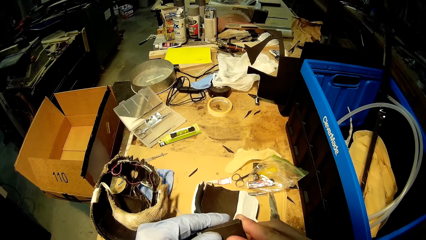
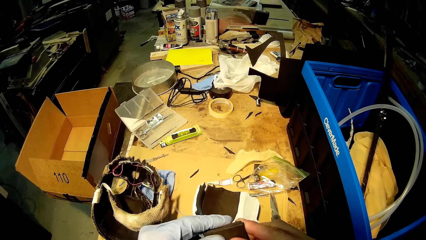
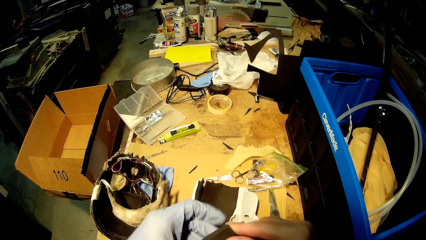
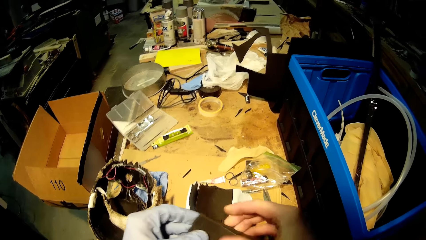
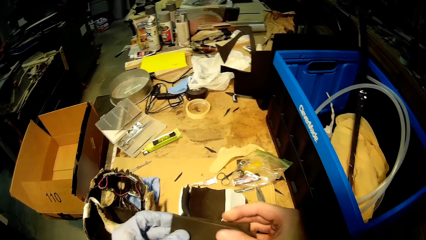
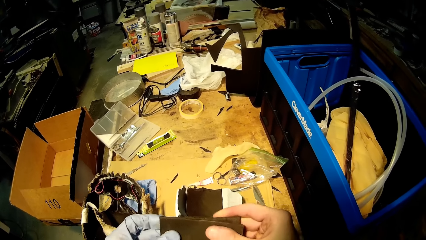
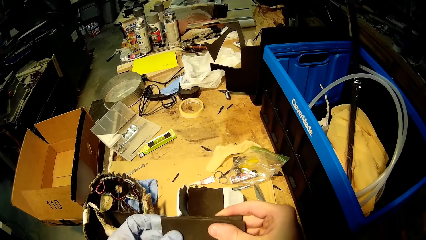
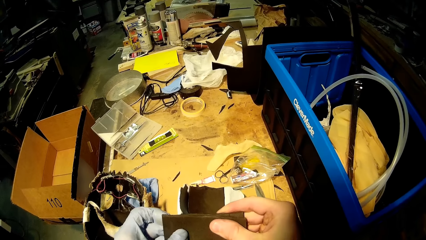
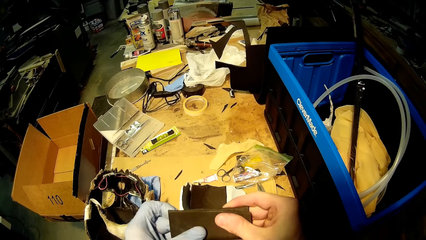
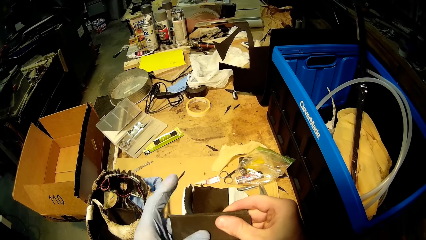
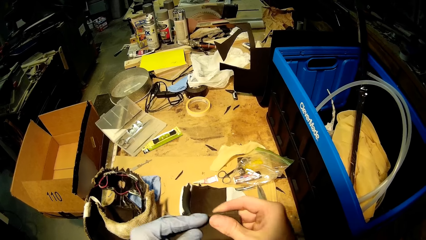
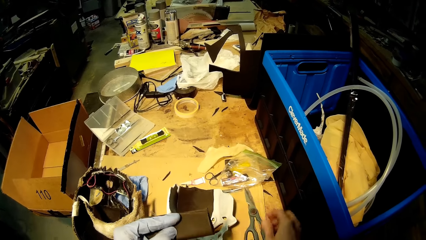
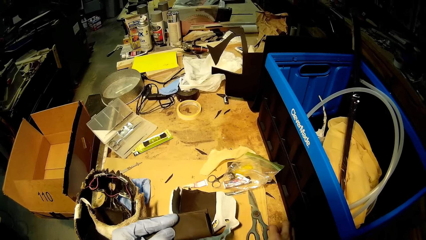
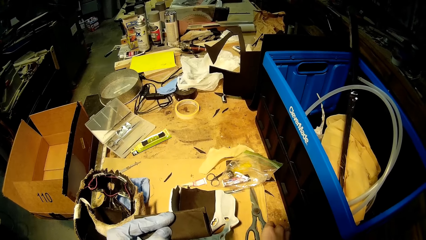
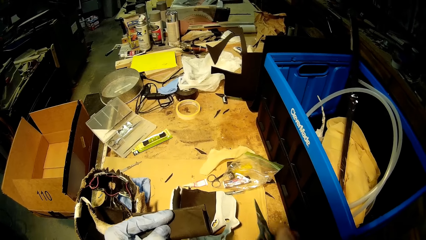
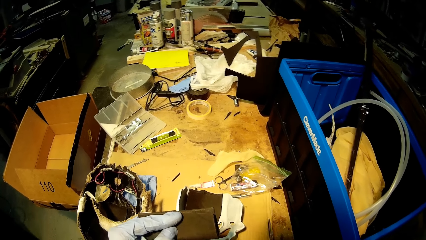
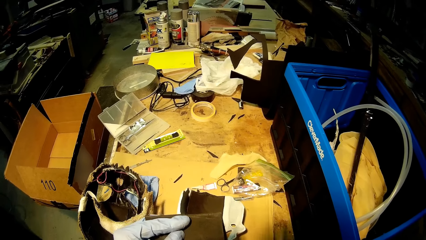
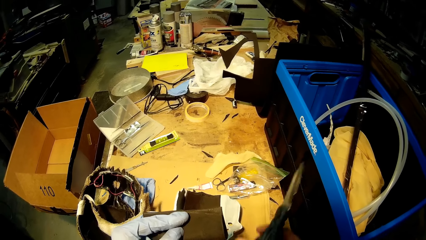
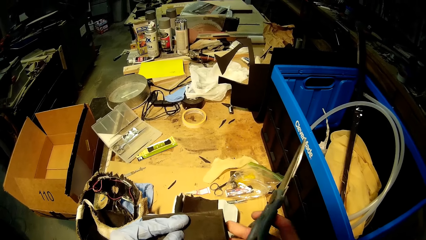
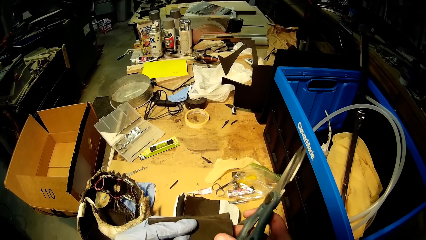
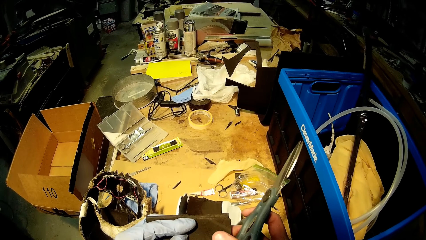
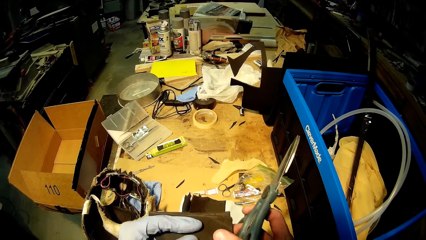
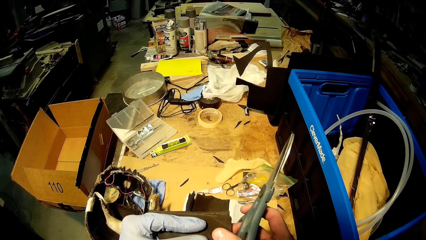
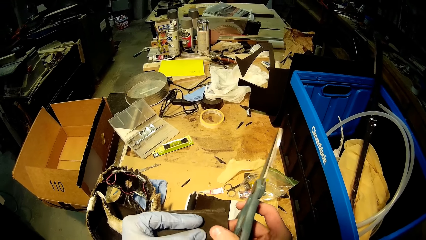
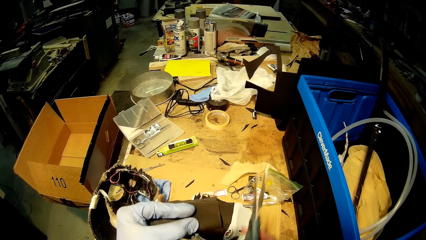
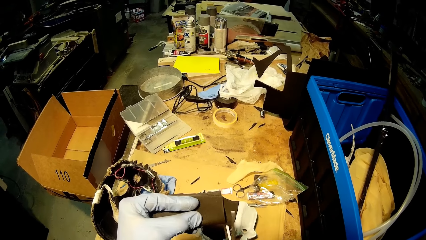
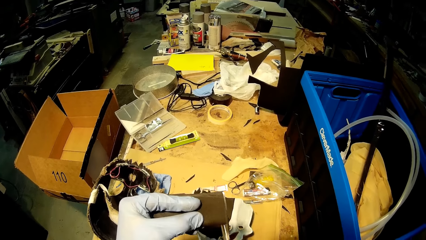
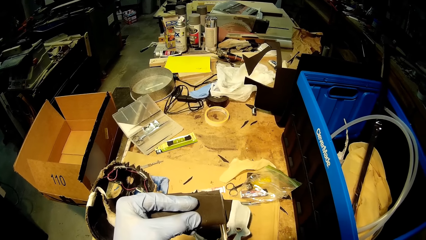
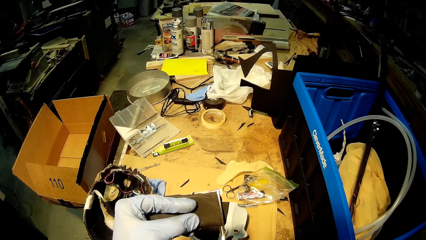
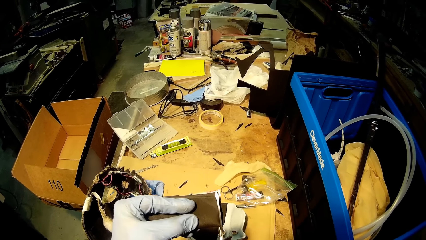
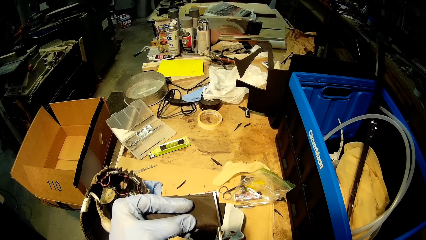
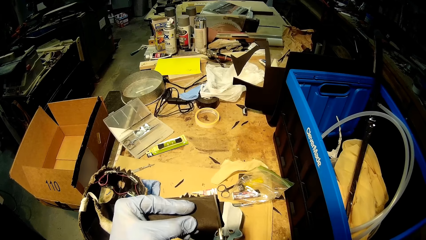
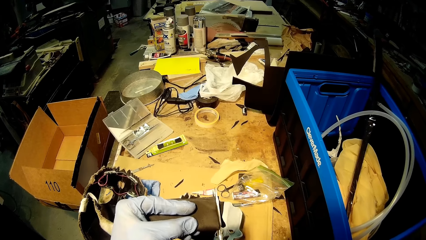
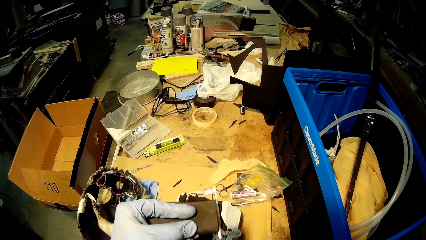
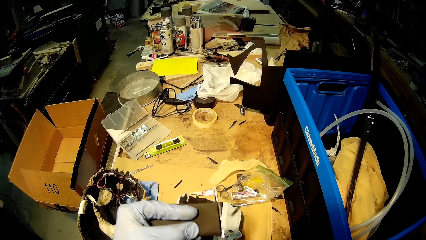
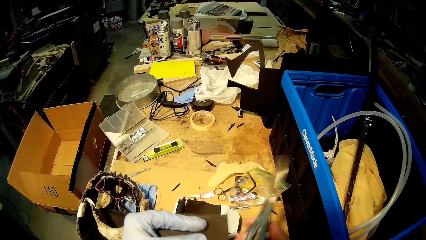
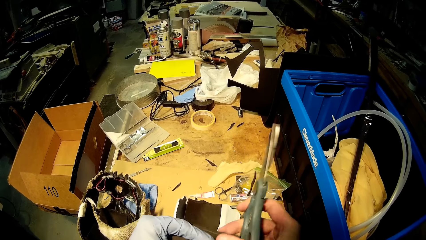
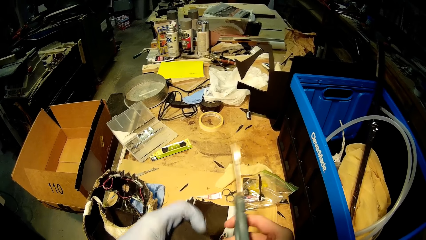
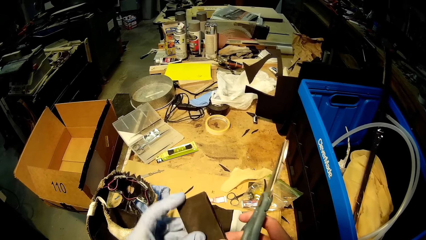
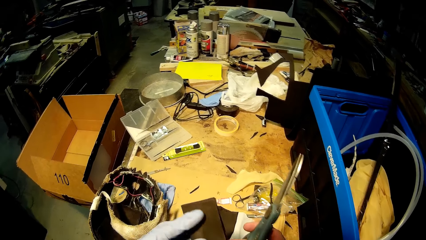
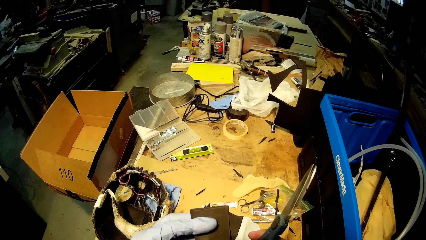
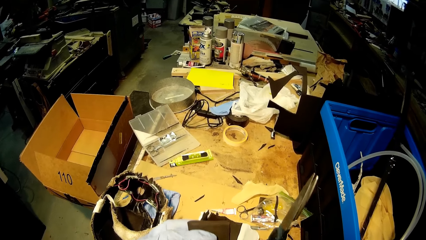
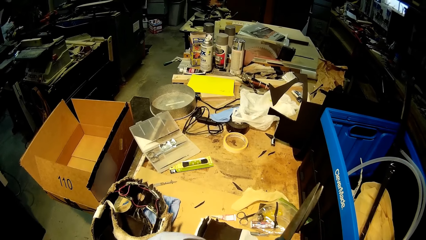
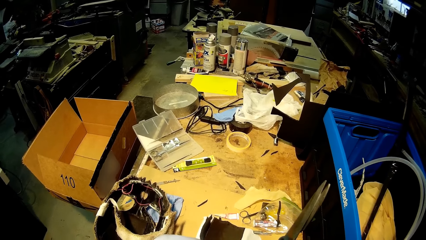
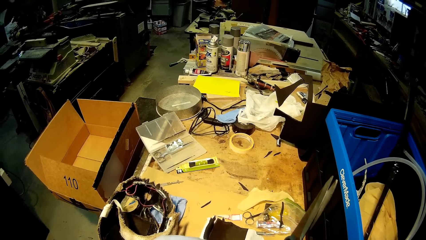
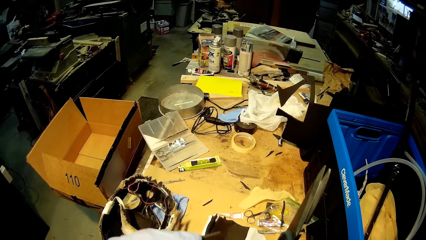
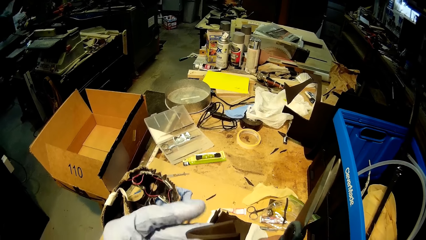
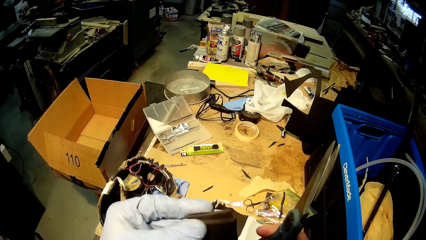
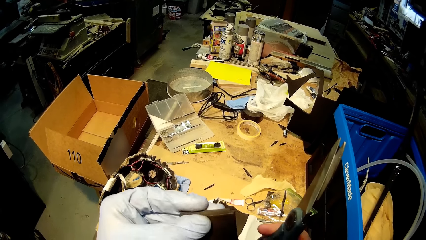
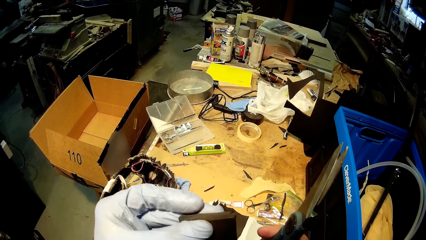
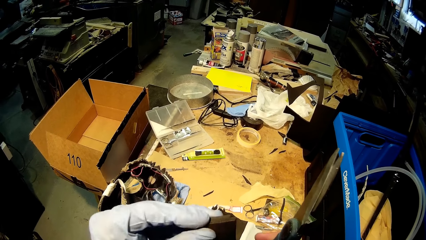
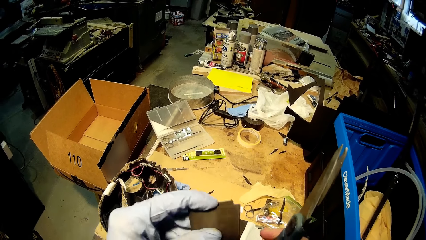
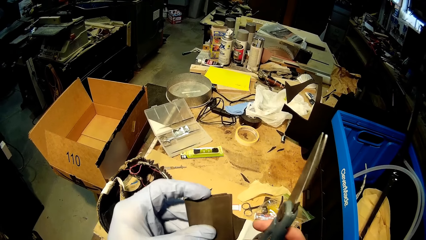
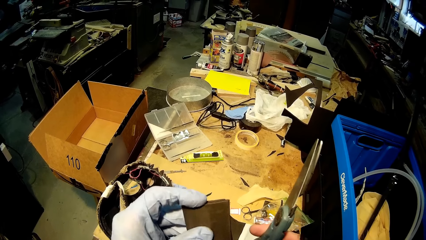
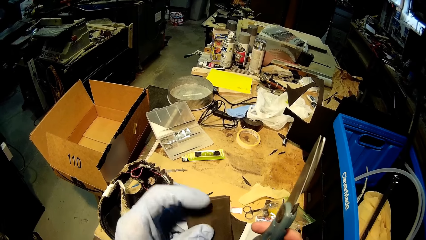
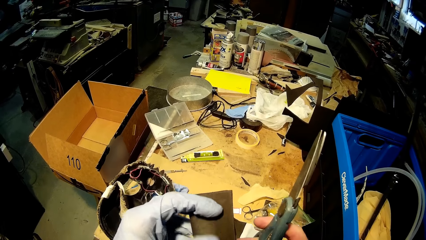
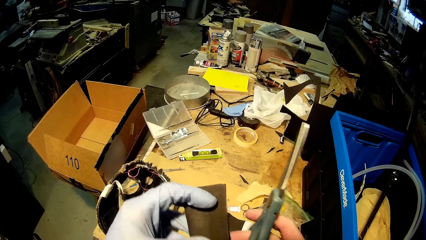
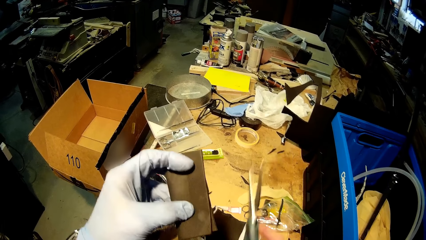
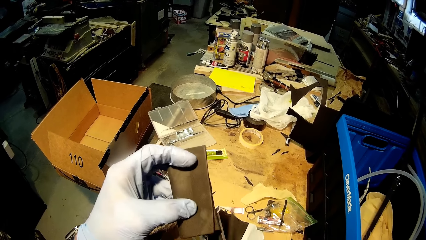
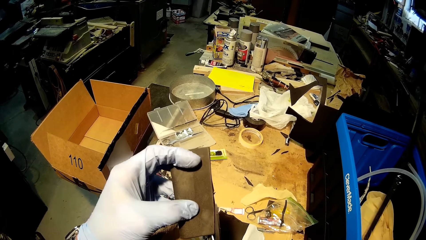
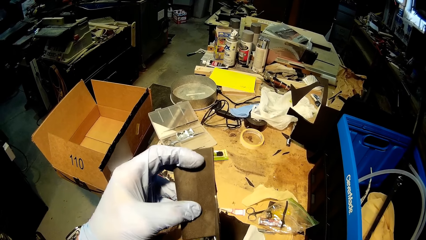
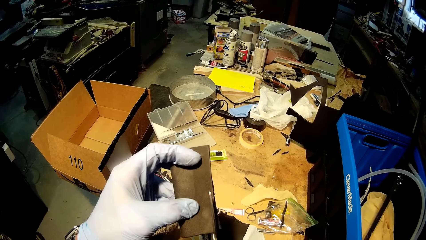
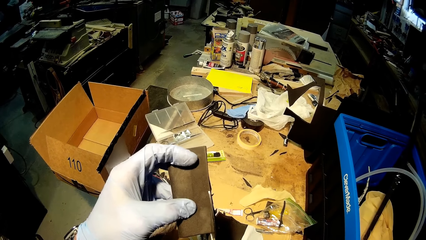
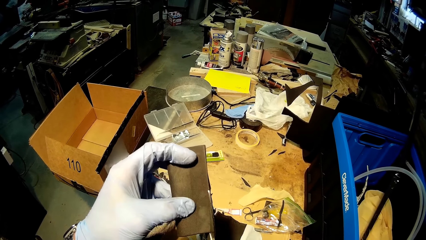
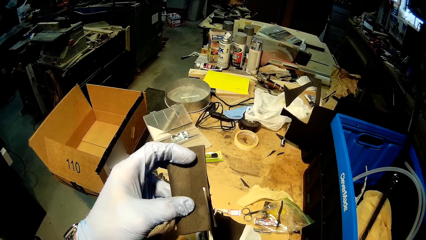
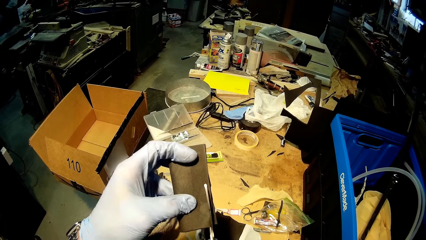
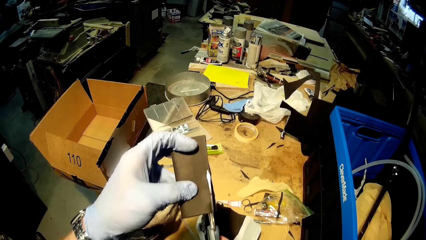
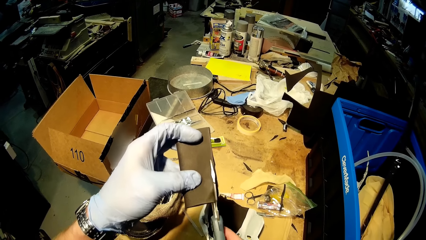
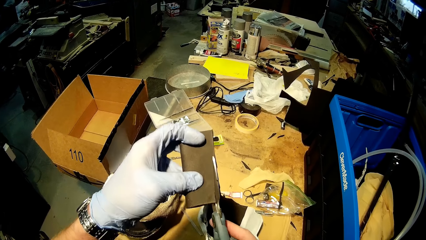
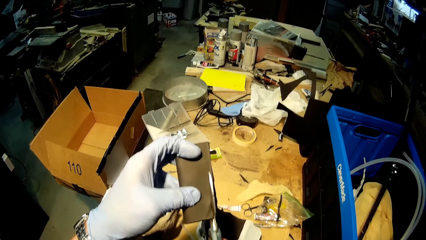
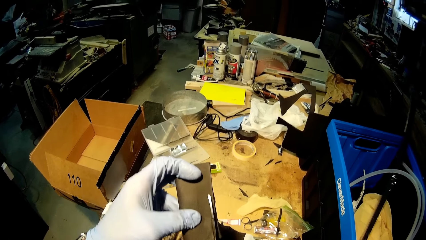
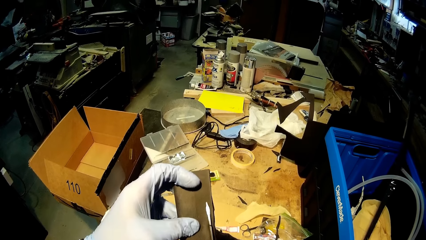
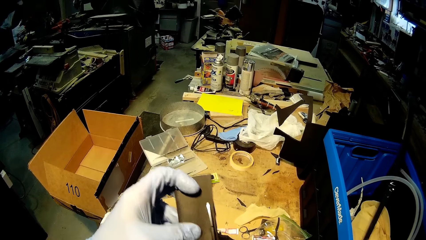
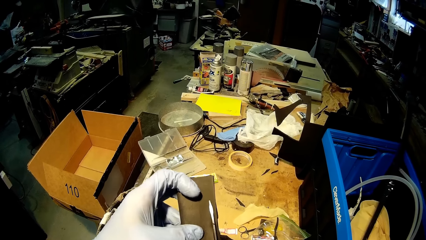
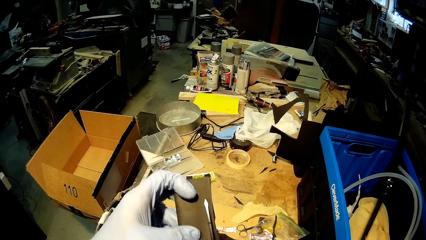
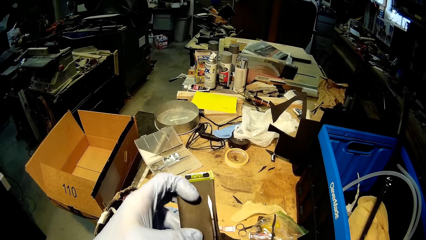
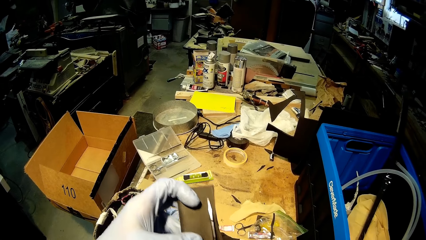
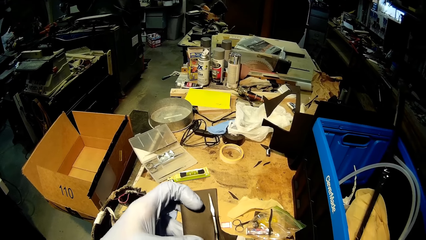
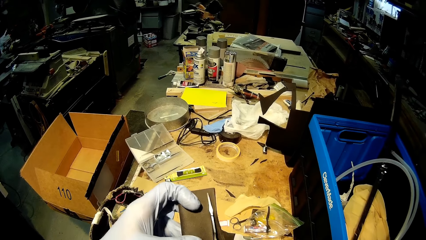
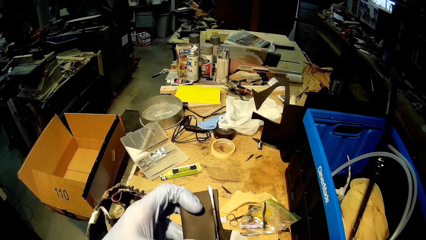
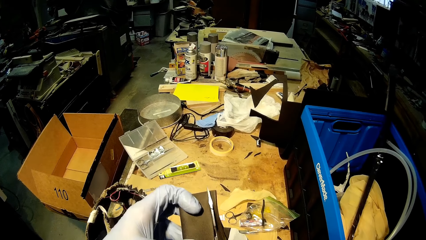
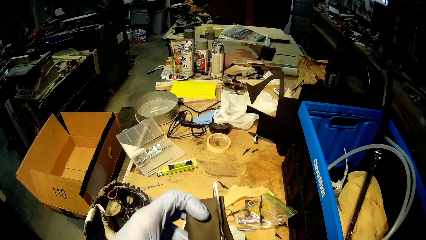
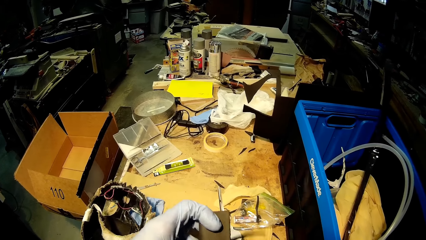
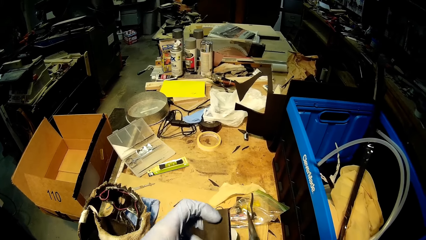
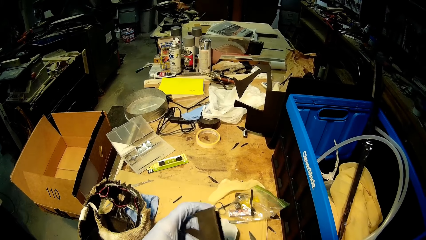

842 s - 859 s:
The camera wearer picks the scissors from the table with his right hand. He holds the black cardboard cut-out with his hands. He cuts the black cardboard cut-out with the scissors in his right hand. He holds the black cardboard cut-out with his hands. He cuts the black cardboard cut-out with the scissors in his right hand.
